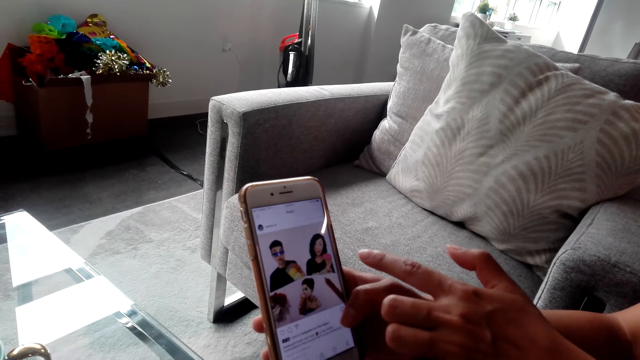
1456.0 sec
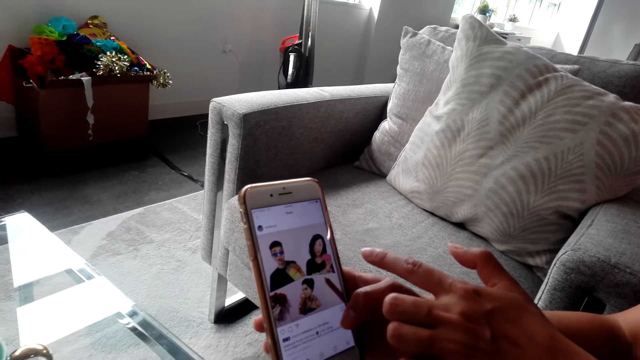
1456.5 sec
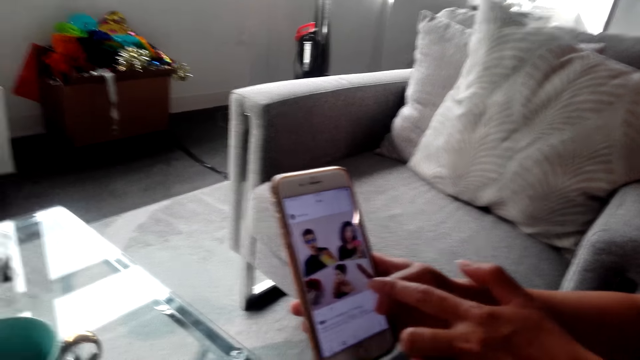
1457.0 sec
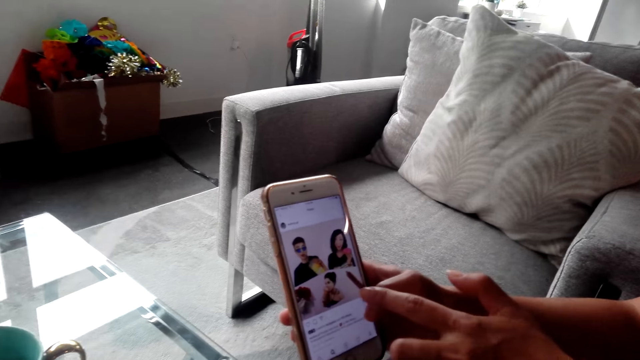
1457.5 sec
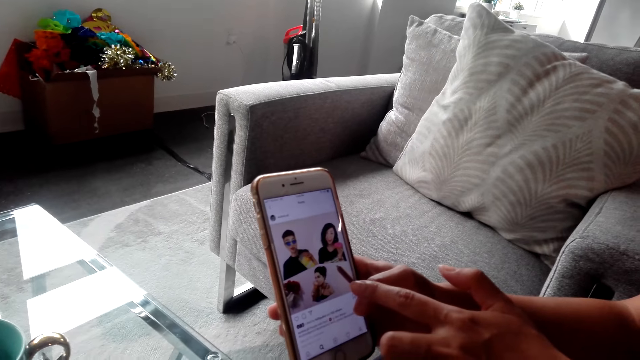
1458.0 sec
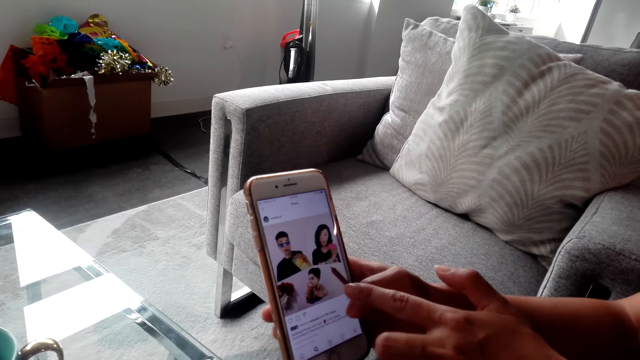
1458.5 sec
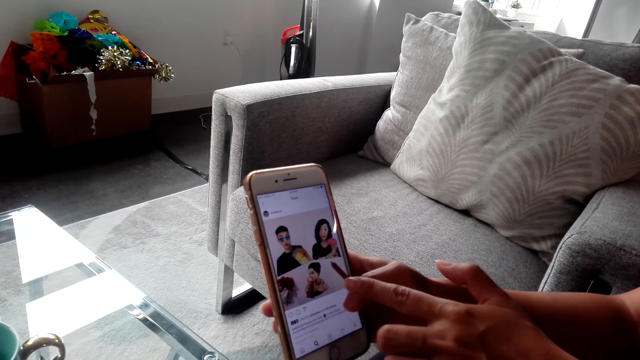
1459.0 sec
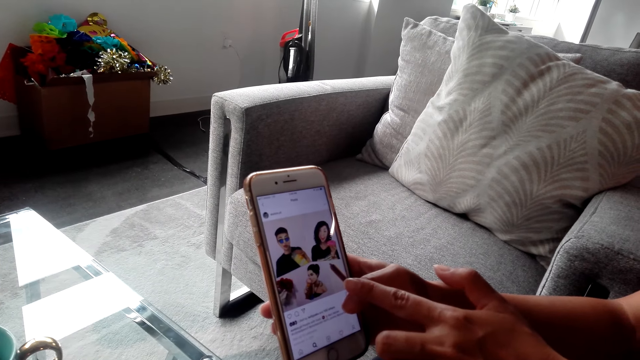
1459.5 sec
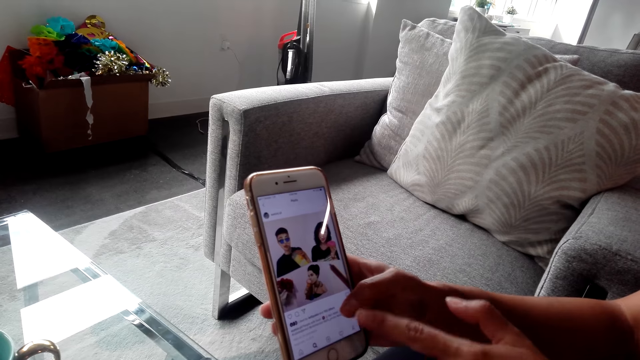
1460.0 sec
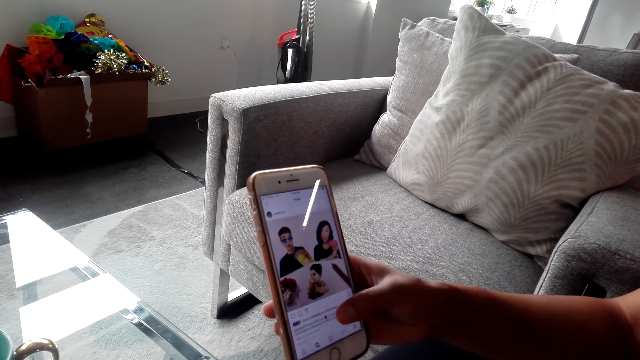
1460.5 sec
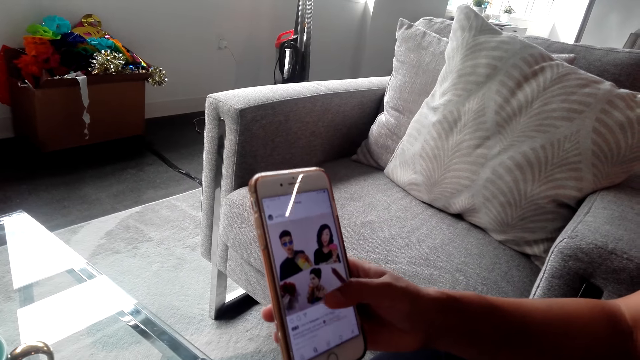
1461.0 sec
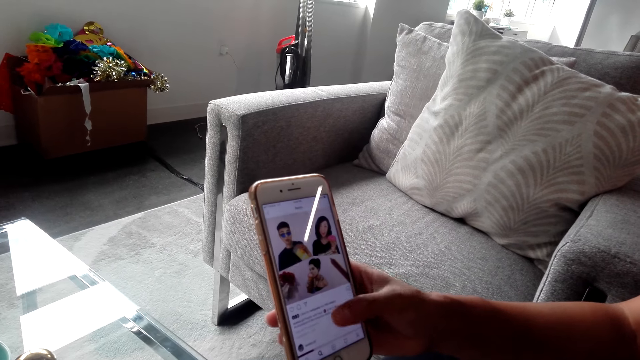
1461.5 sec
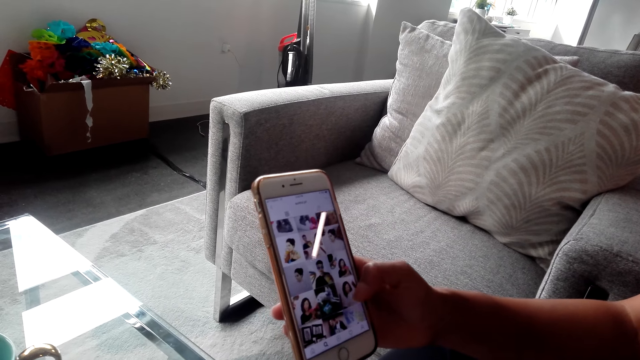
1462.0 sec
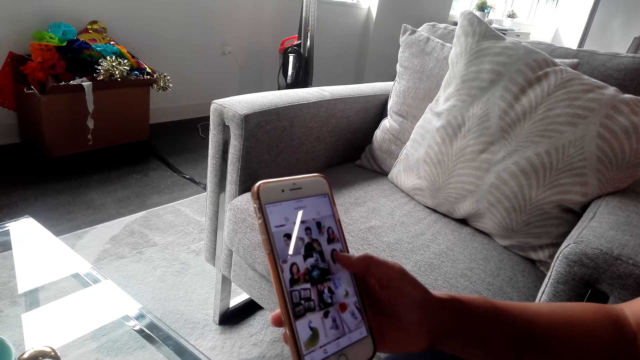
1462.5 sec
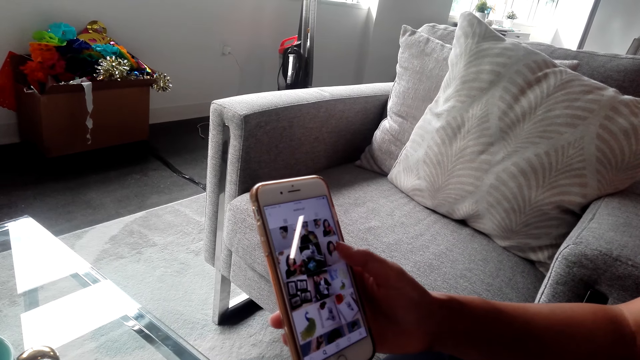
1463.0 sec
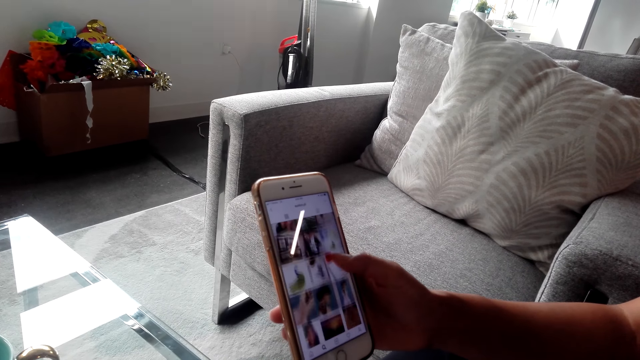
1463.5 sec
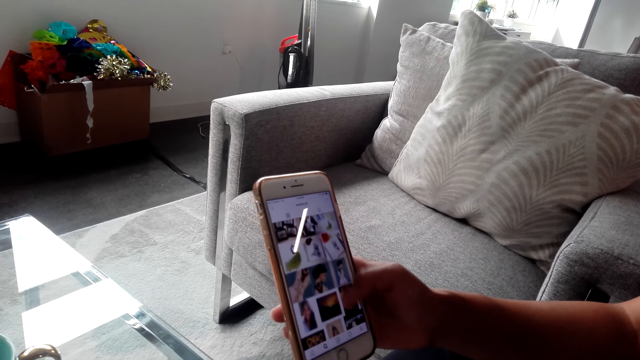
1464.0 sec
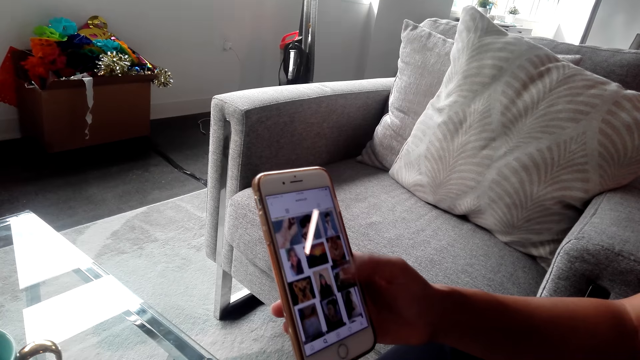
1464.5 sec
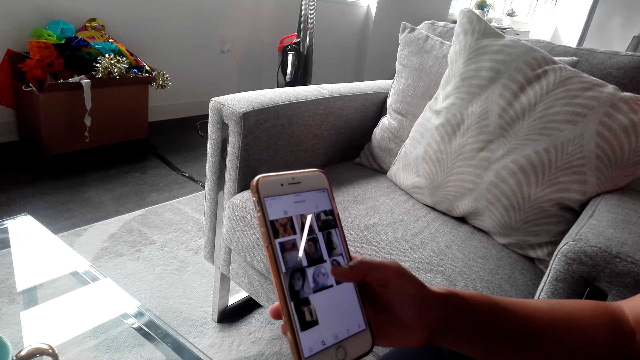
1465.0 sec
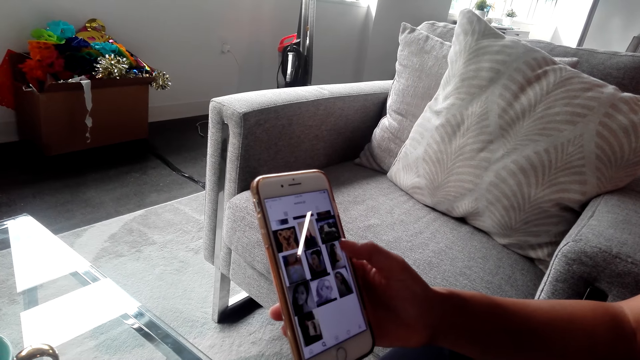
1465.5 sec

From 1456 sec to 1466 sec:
A woman swipes the phone screen and scrolls down the phone screen.

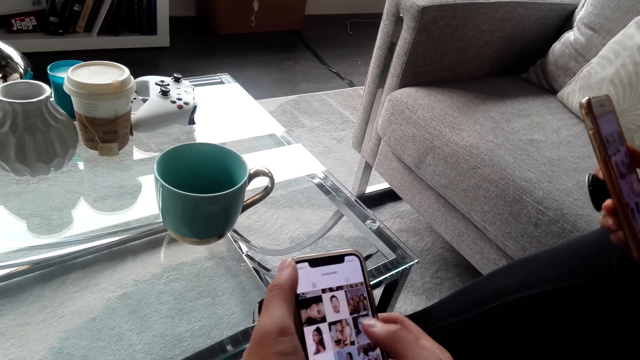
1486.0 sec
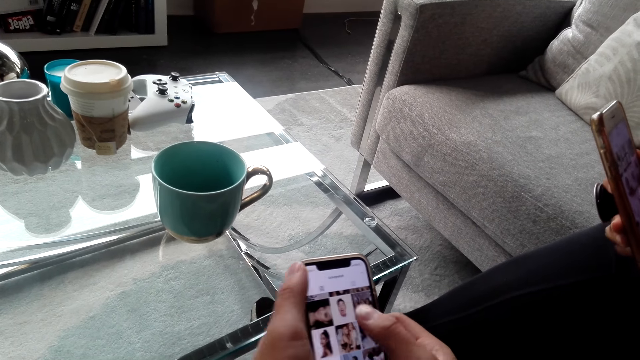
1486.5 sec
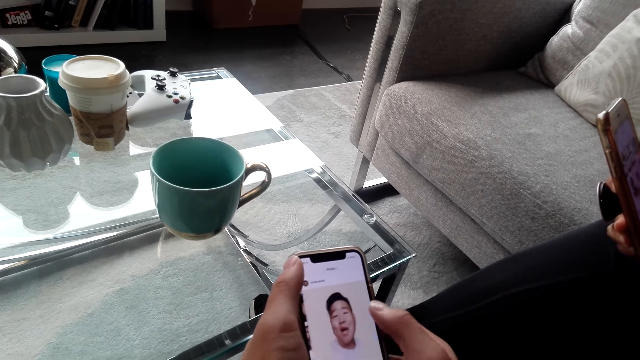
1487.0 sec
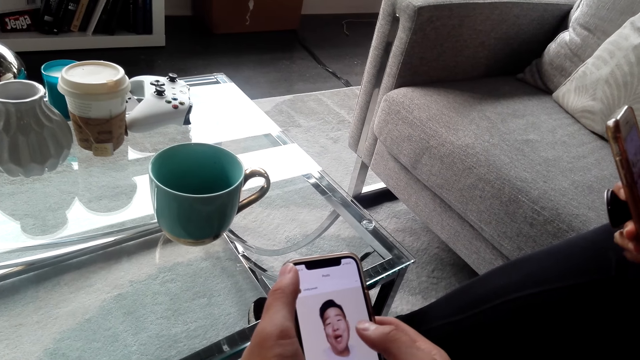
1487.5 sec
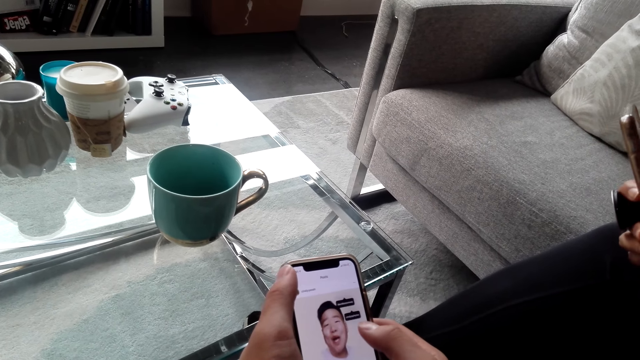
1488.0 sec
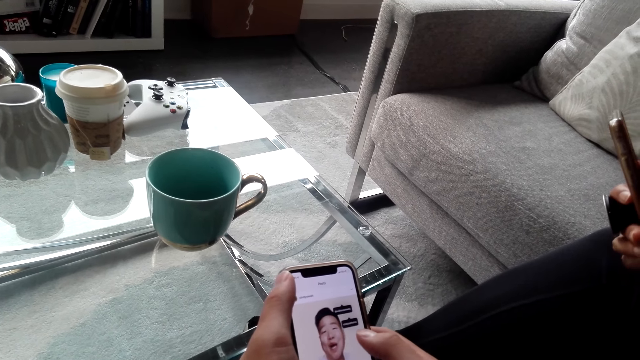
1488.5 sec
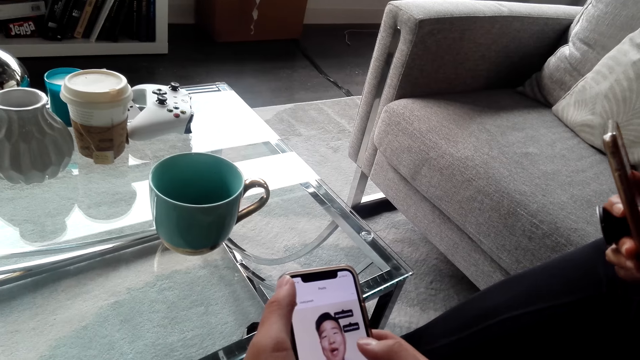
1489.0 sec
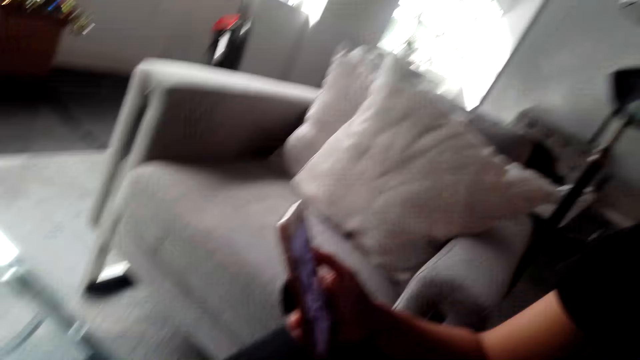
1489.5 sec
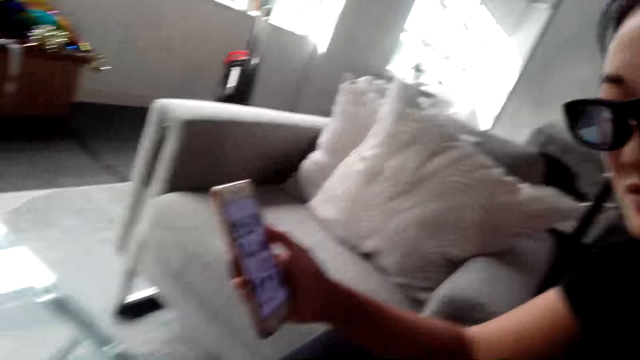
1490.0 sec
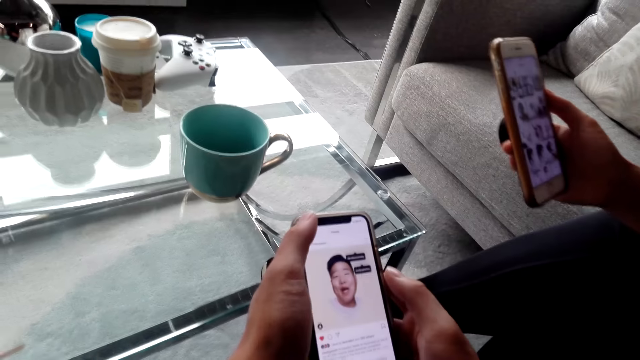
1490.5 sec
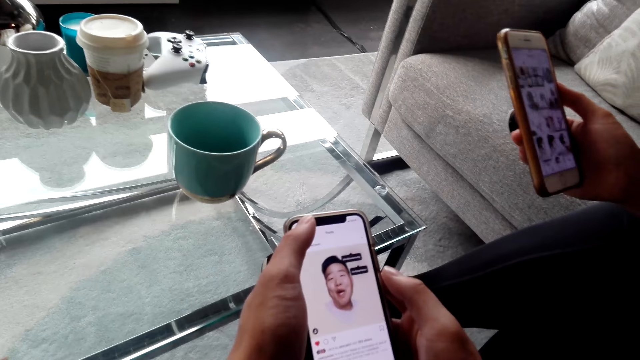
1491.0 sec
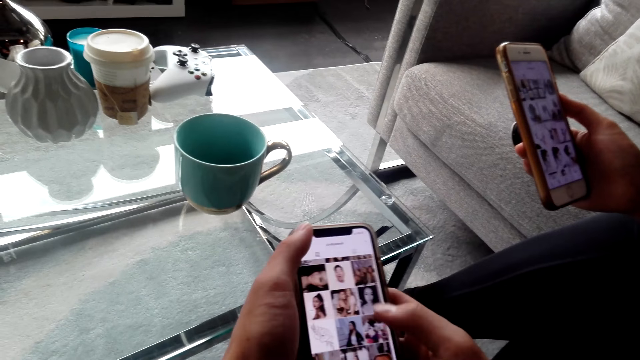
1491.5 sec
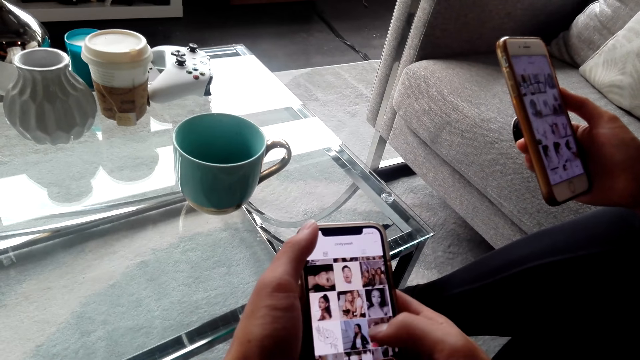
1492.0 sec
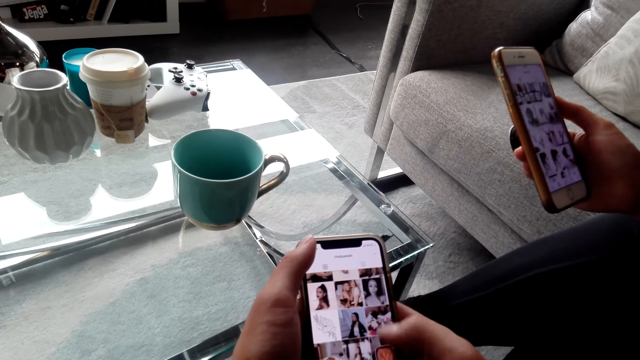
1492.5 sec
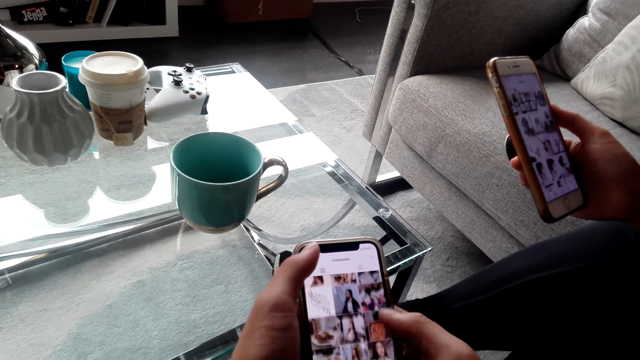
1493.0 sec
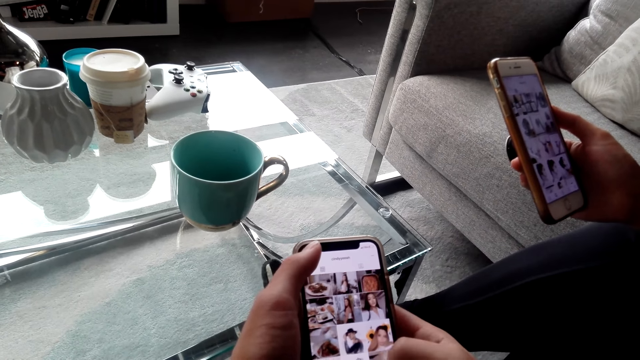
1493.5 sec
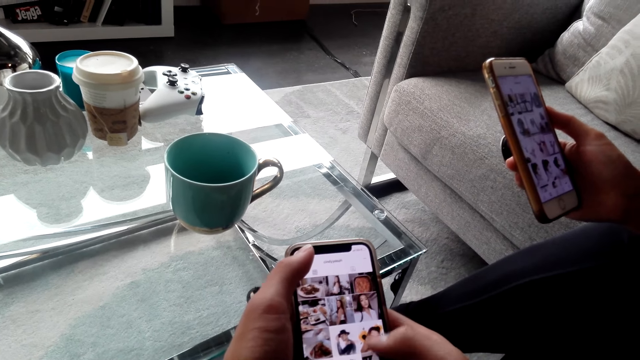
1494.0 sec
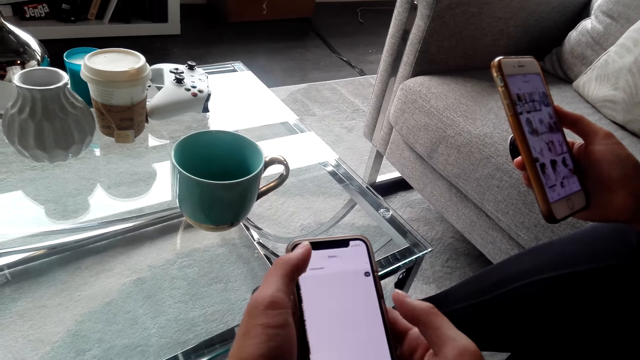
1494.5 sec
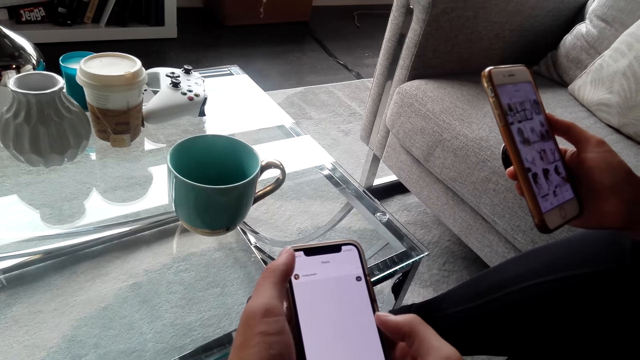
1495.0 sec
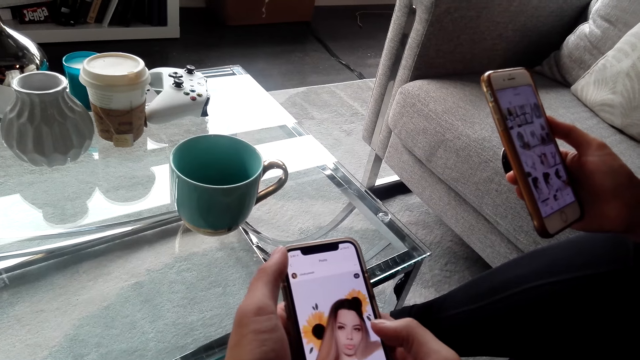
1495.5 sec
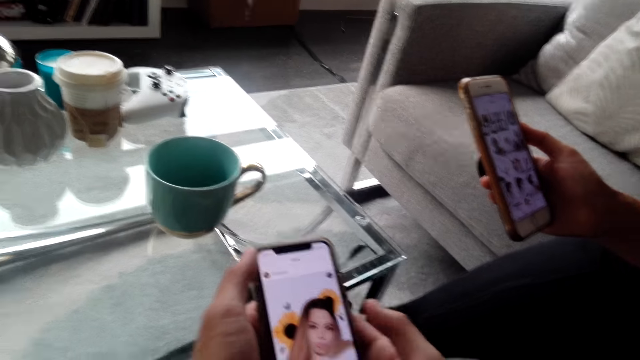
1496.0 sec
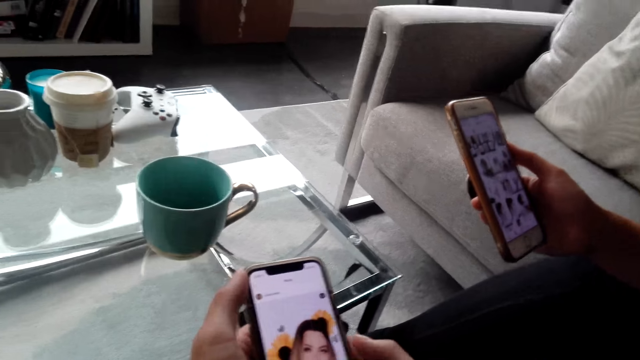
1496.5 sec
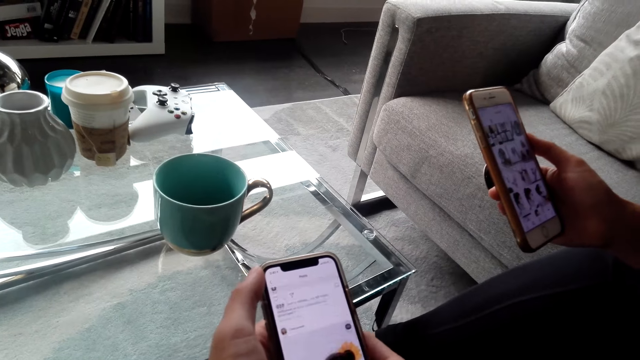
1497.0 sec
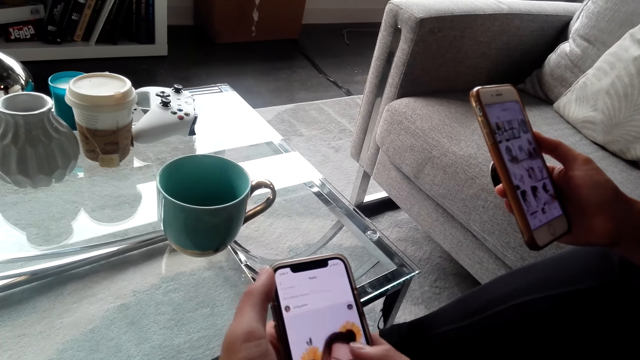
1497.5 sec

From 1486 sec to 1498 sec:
The camera wearer touches the phone screen. They scroll down the phone screen.
